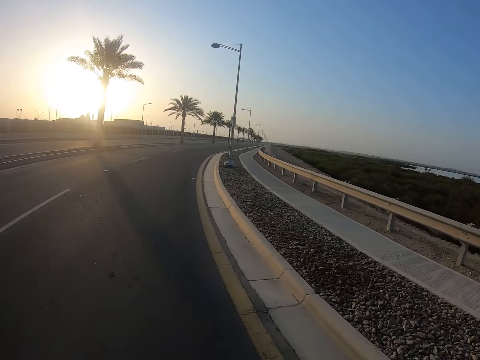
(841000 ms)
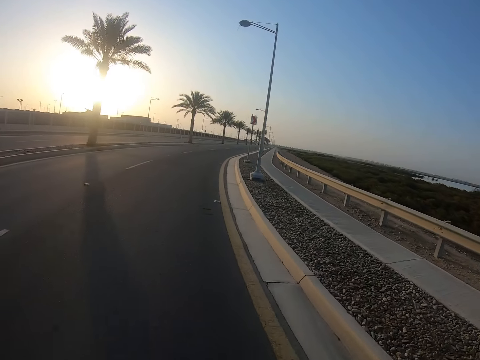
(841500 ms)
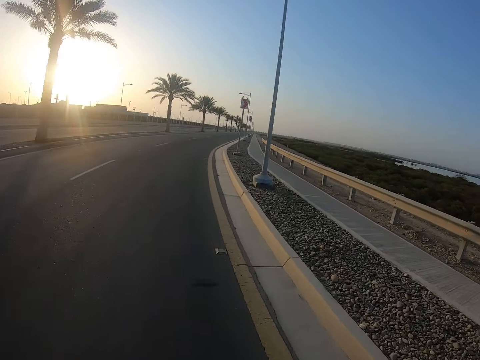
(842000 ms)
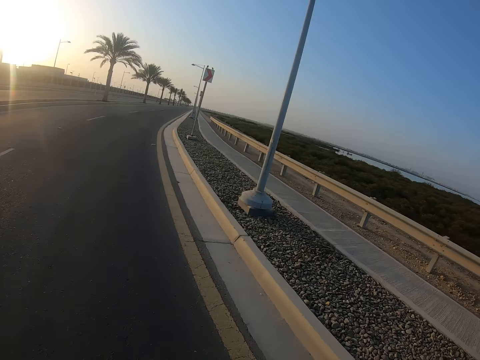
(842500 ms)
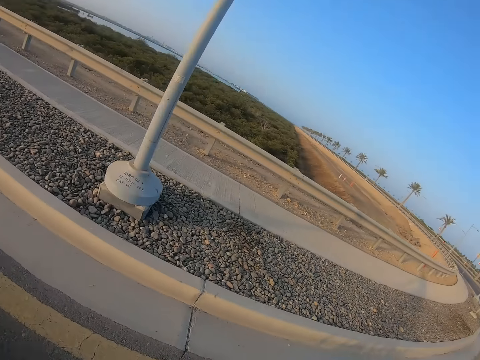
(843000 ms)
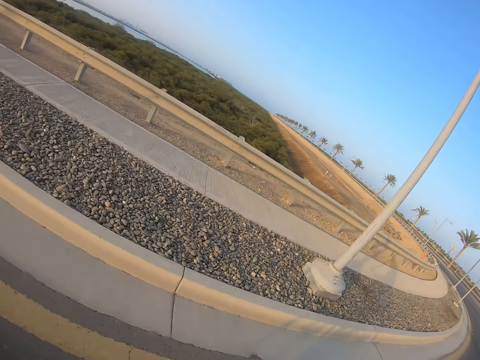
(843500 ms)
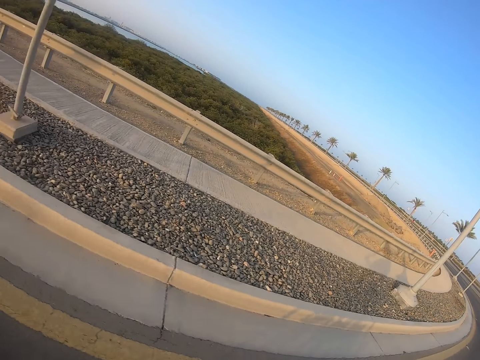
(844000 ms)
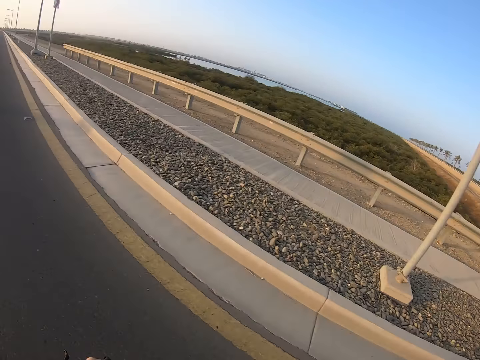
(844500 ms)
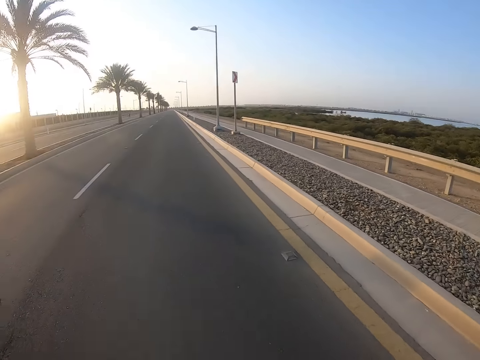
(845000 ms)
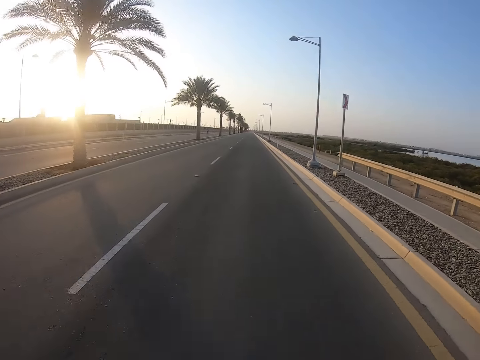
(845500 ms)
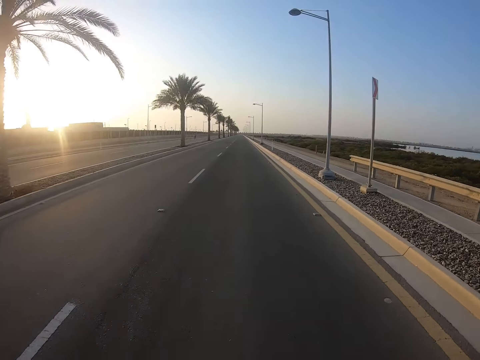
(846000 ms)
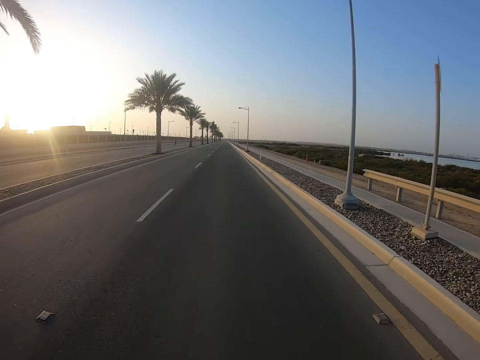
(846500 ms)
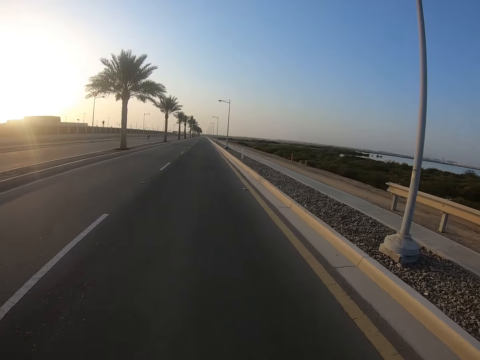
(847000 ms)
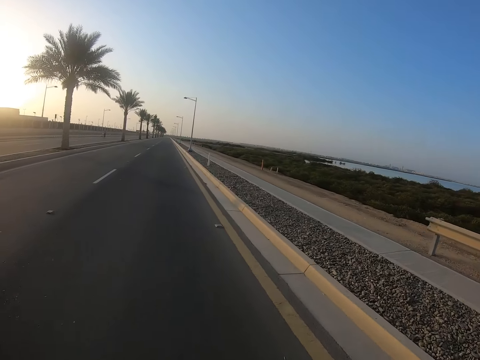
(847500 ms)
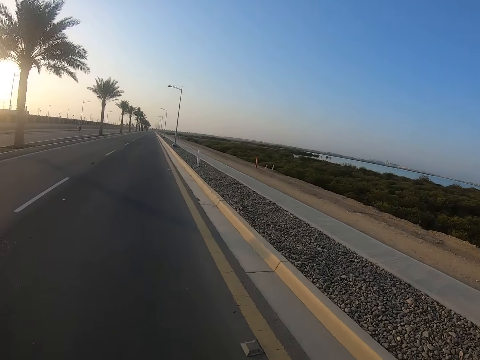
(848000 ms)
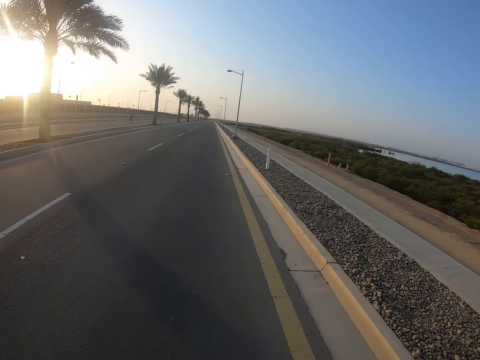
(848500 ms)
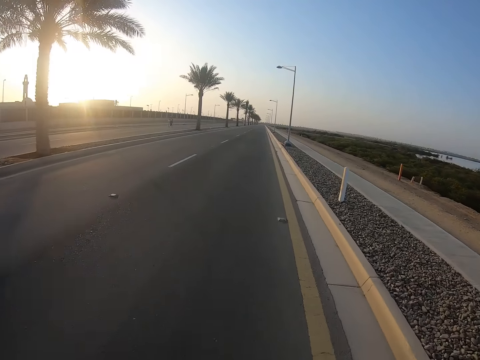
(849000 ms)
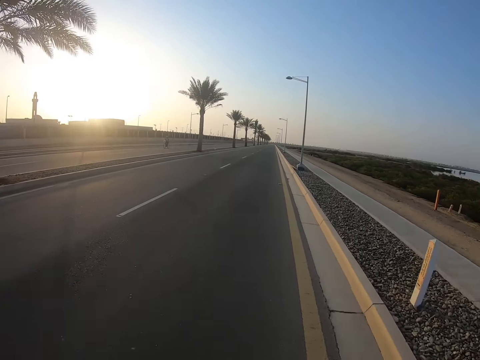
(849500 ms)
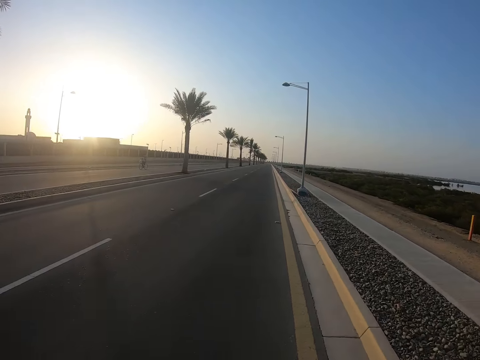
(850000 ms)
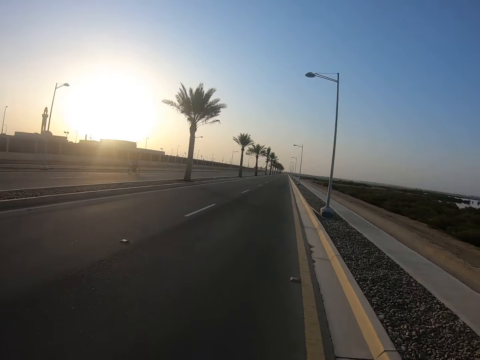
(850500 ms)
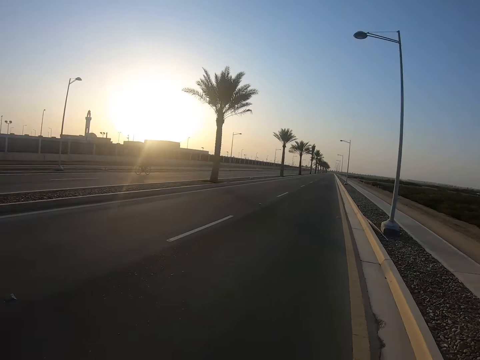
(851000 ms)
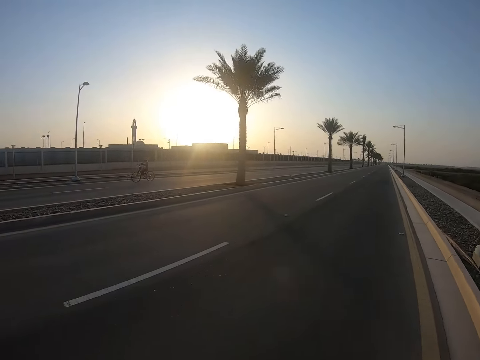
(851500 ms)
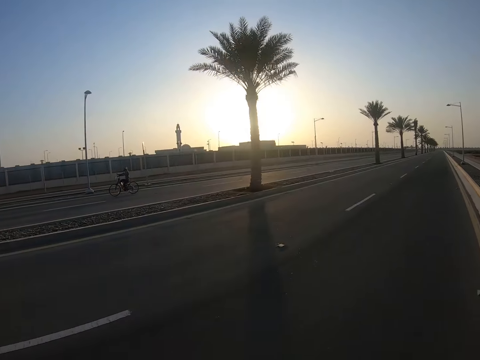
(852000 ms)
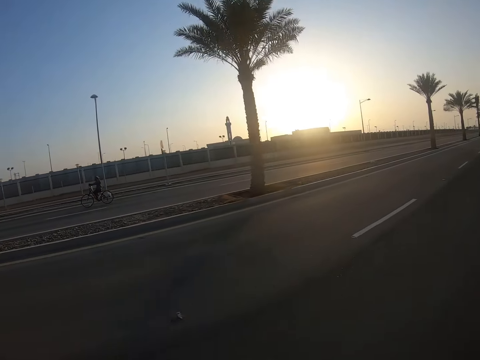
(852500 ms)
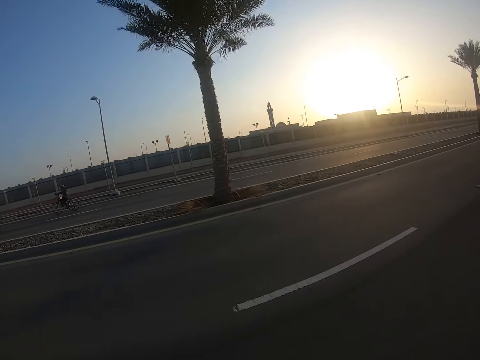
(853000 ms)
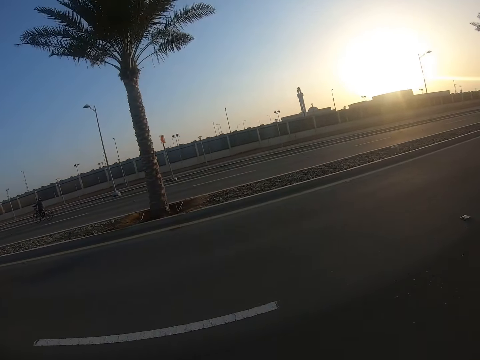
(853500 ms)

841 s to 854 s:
The camera wearer looks around. He looks sideways. He rides his bike. He looks at the road. He looks at a man.

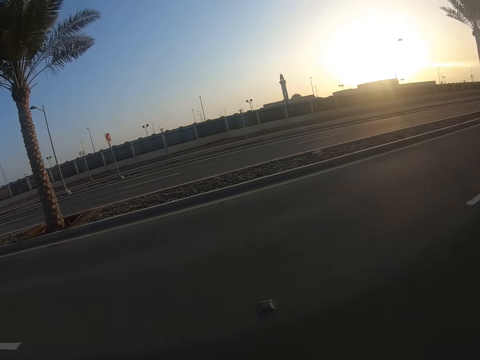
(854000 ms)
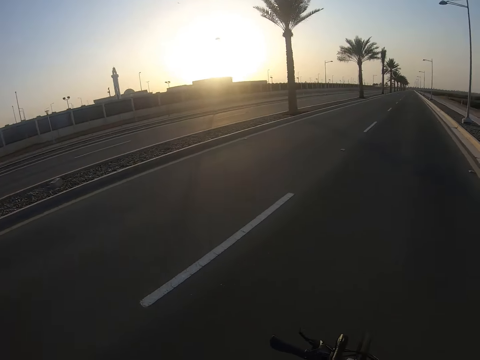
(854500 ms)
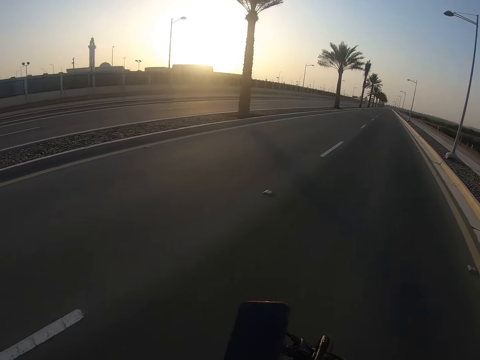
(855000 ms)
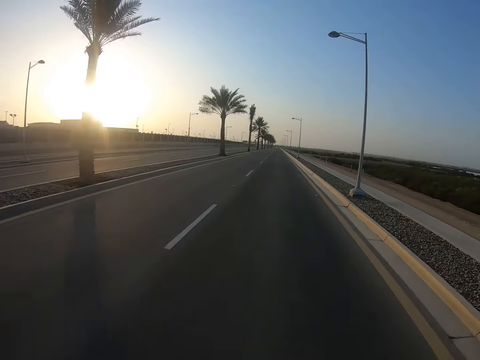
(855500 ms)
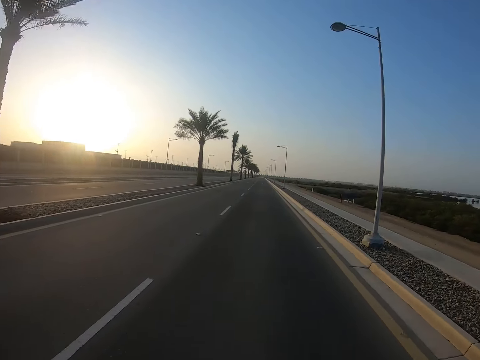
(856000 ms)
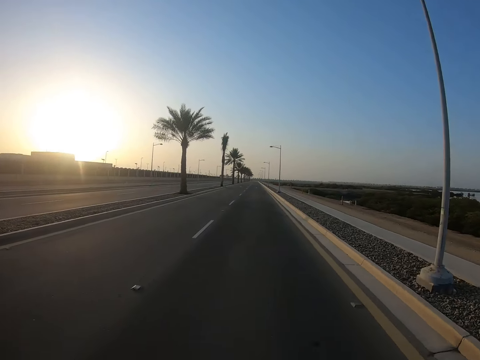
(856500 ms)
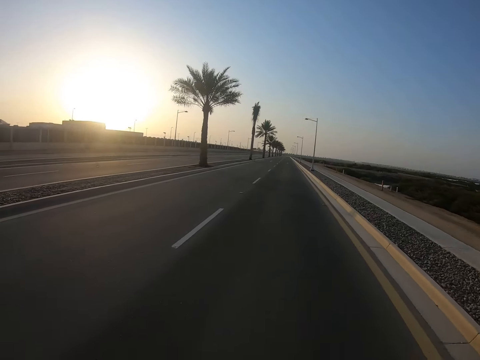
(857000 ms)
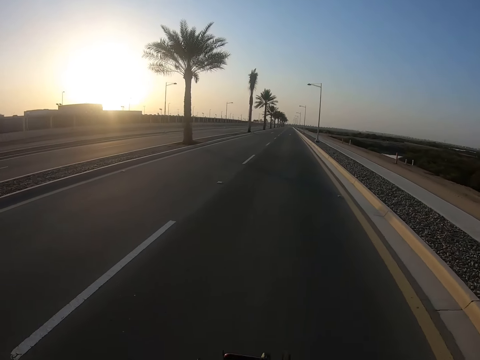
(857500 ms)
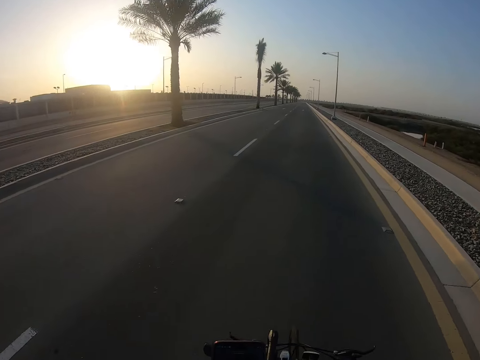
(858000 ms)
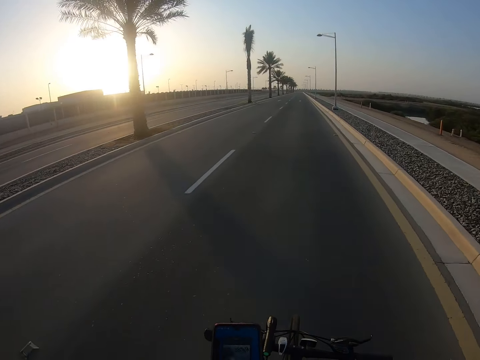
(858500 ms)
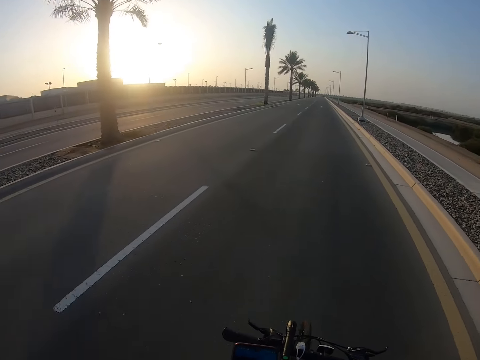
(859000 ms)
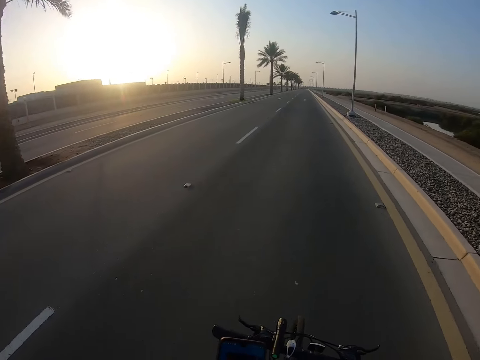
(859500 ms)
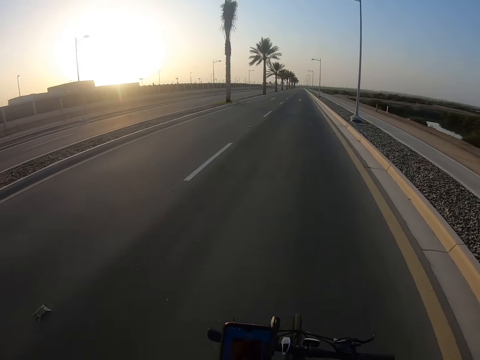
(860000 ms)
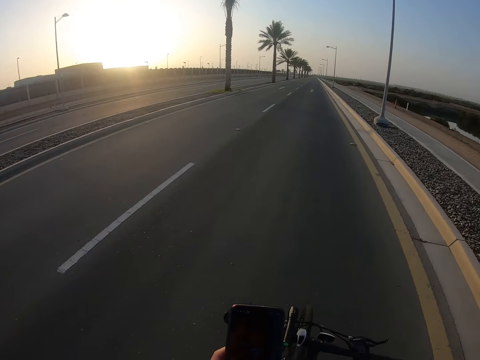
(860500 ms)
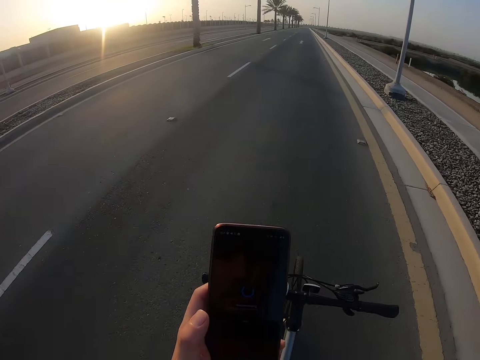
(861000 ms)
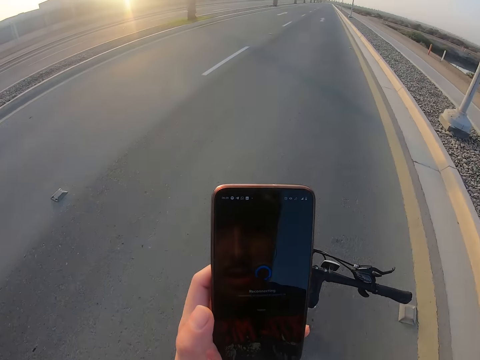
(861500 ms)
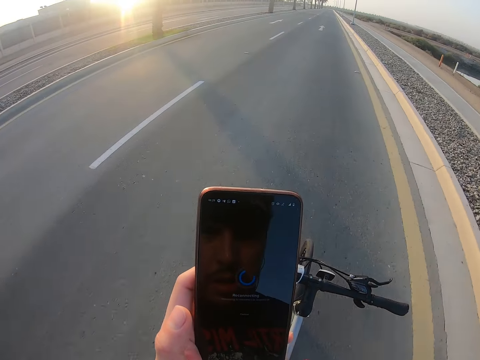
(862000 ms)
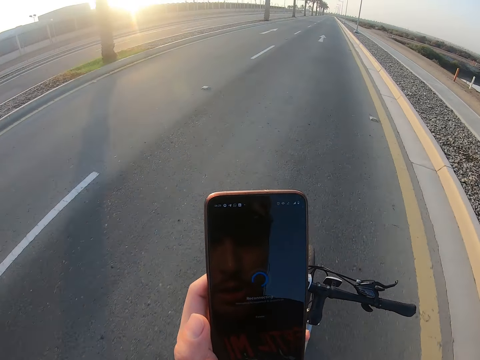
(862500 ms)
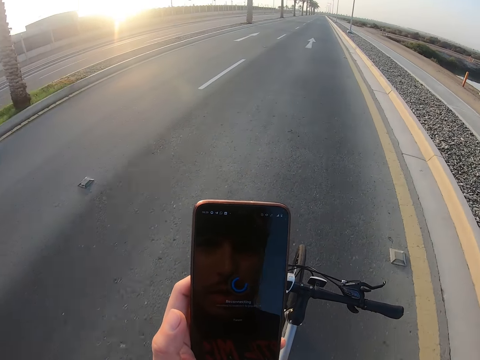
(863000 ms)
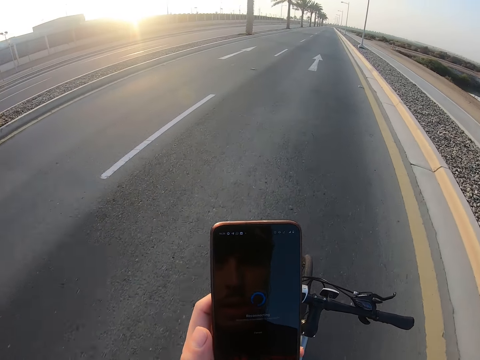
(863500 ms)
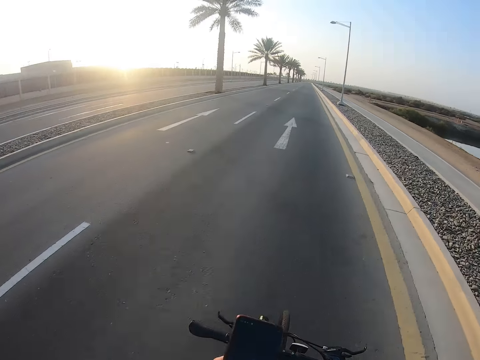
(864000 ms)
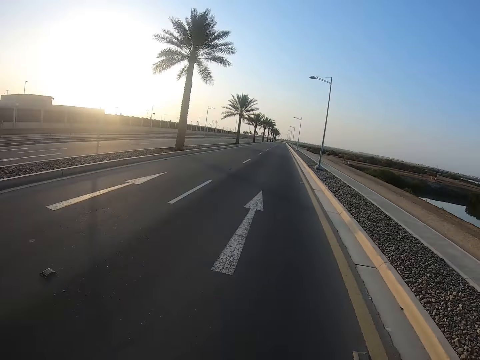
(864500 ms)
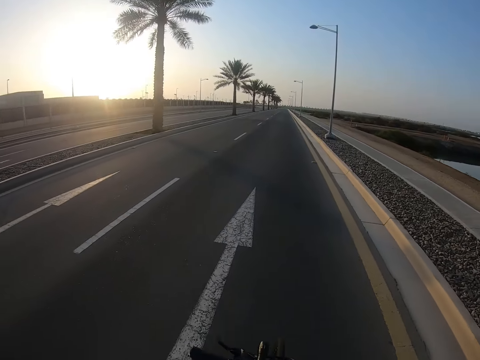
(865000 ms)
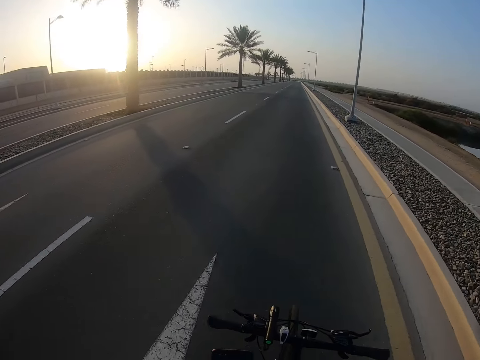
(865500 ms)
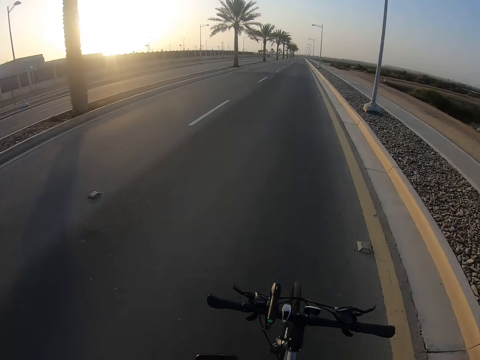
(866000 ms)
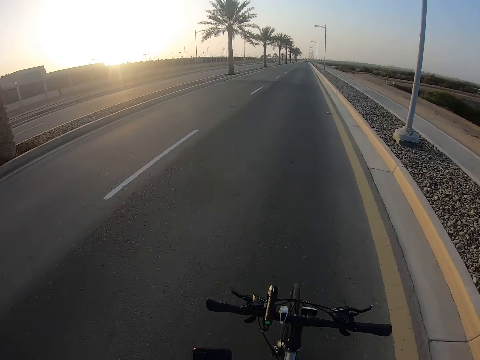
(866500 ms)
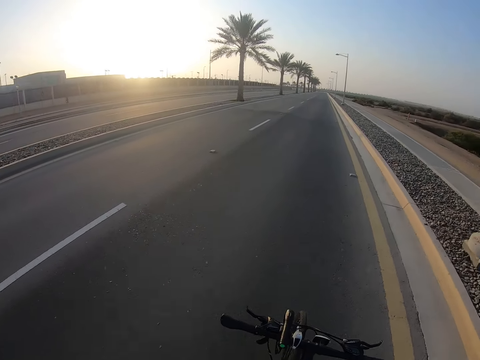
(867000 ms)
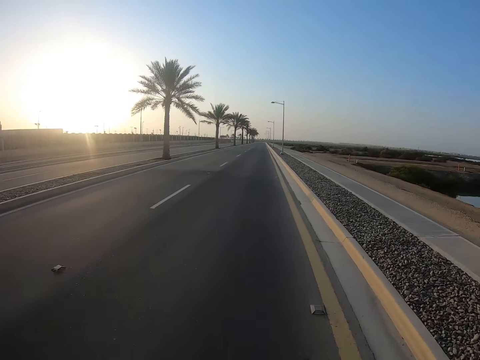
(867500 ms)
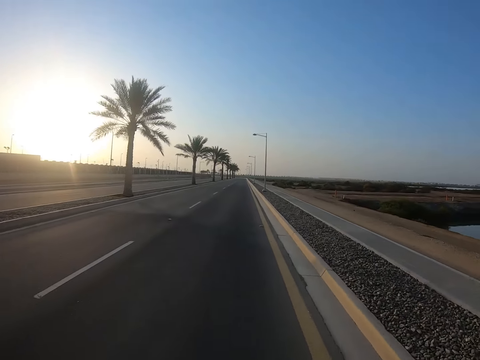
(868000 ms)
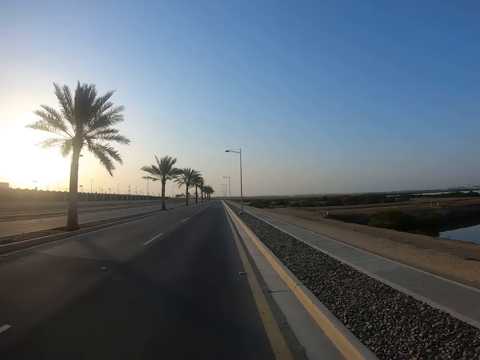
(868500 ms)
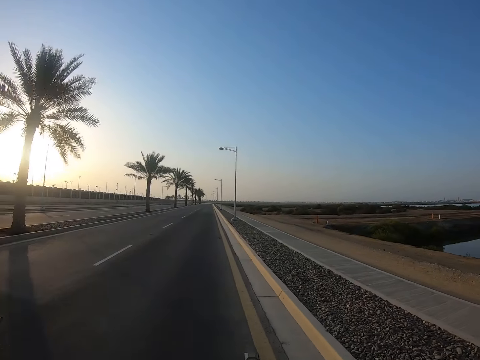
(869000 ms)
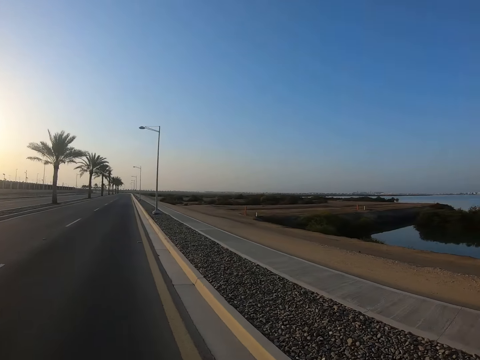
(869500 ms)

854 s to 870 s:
The camera wearer looks at the road. They take a phone. They operate the phone. They take their phone. They look at the phone. They put their phone away. They look at the road. They look at the phone. They look at the road.
